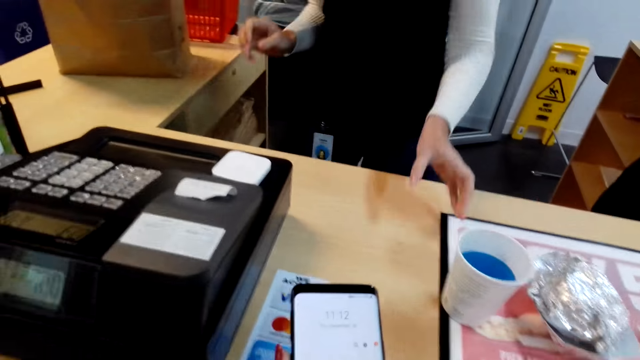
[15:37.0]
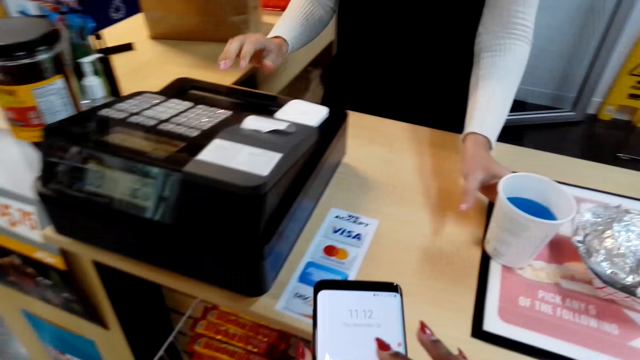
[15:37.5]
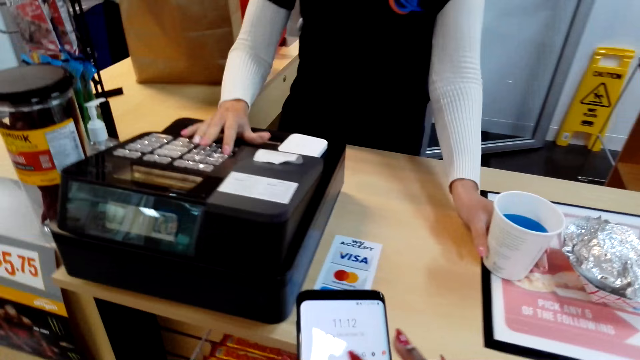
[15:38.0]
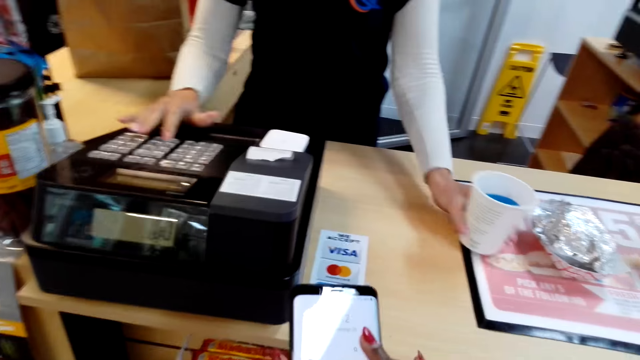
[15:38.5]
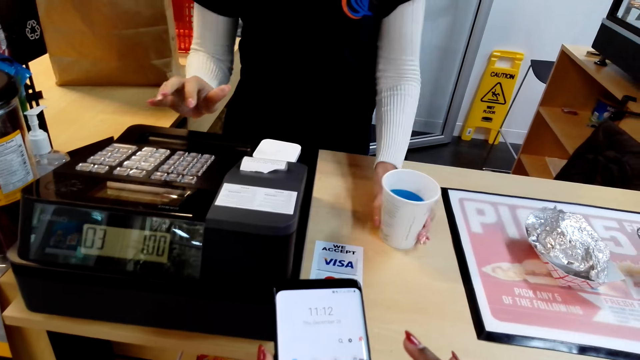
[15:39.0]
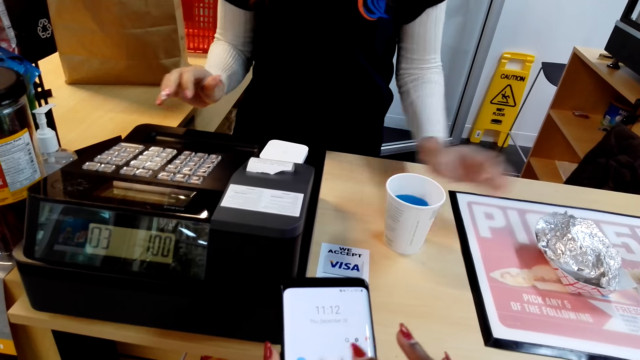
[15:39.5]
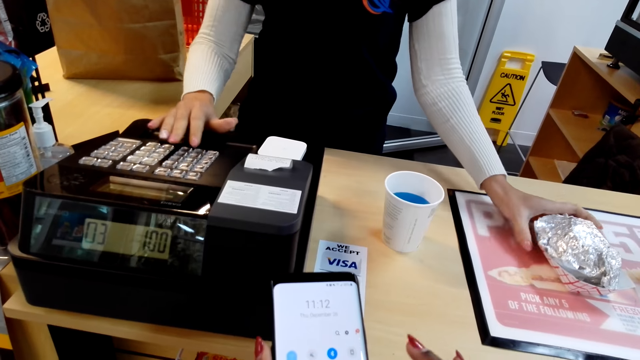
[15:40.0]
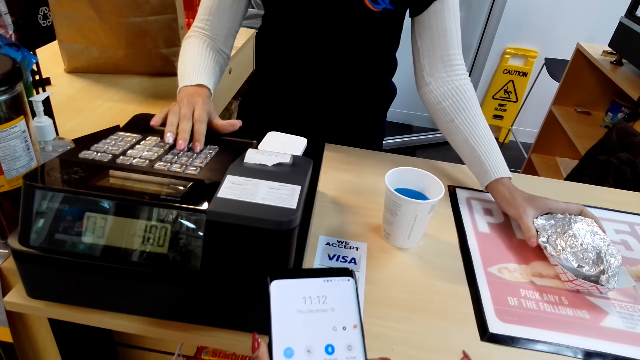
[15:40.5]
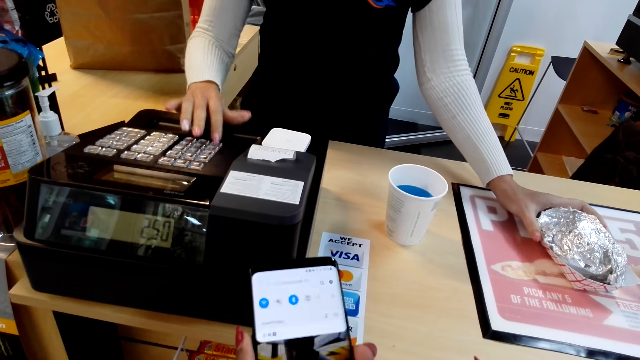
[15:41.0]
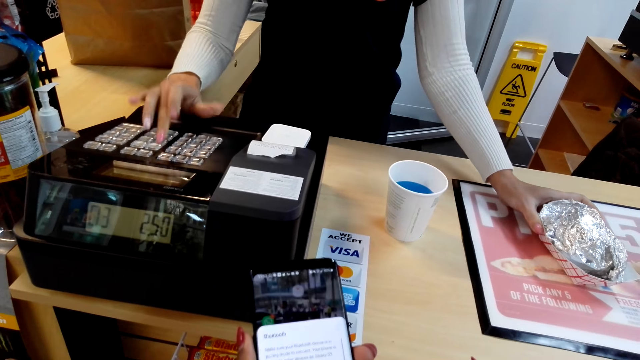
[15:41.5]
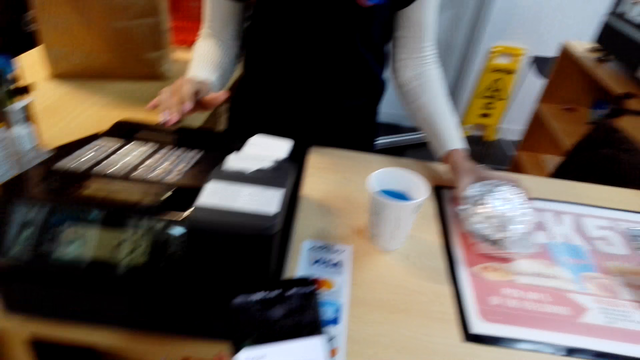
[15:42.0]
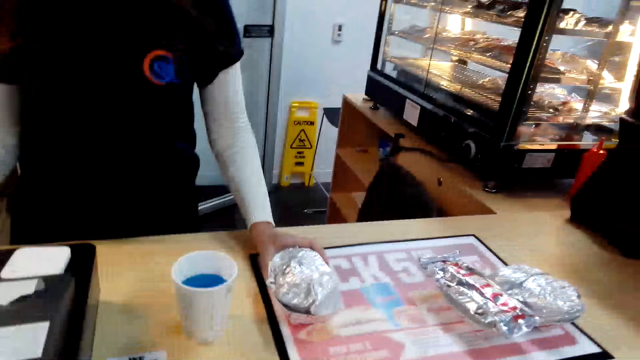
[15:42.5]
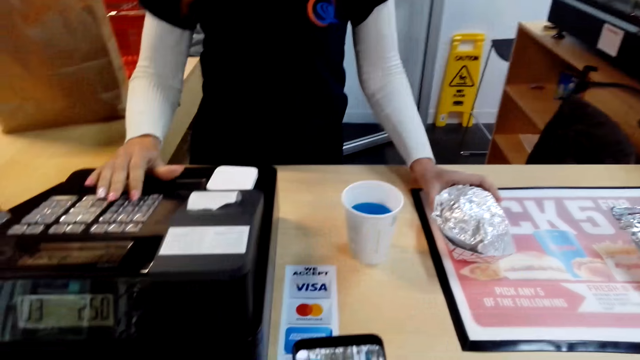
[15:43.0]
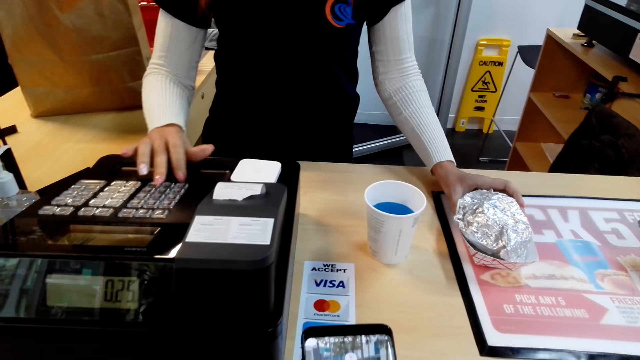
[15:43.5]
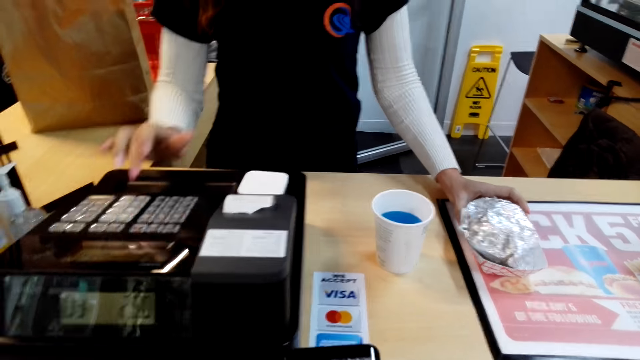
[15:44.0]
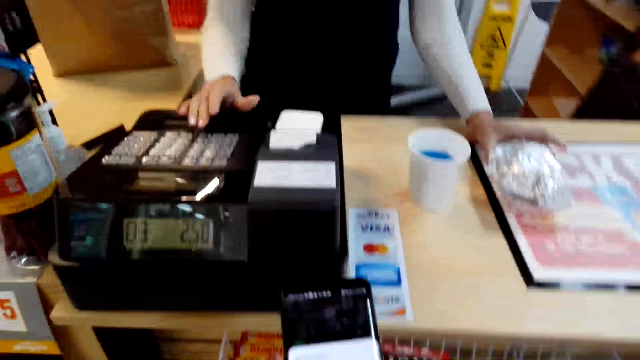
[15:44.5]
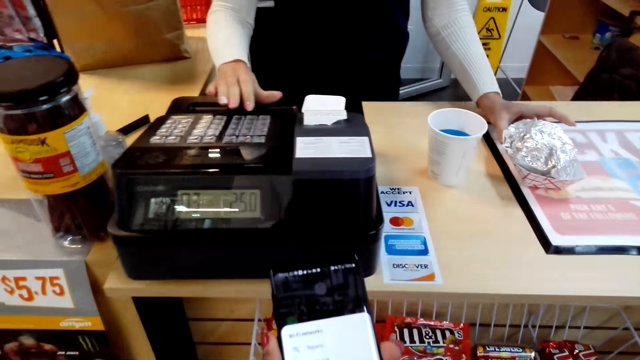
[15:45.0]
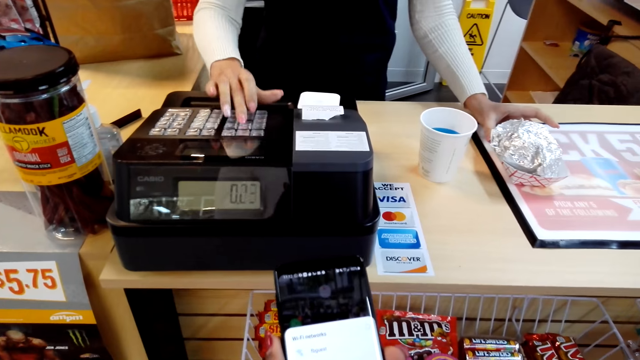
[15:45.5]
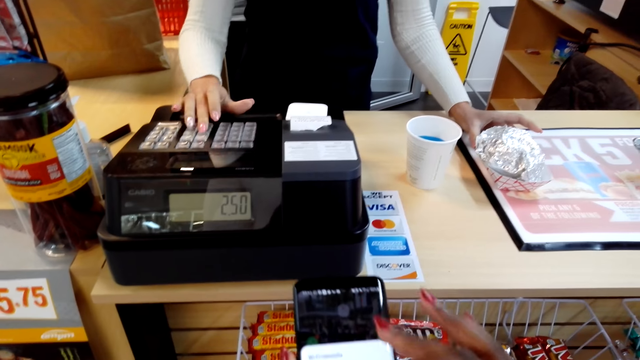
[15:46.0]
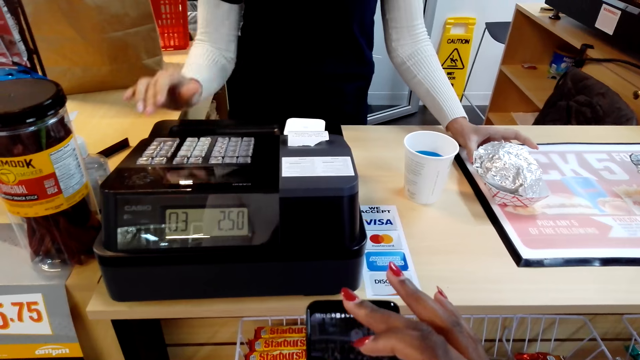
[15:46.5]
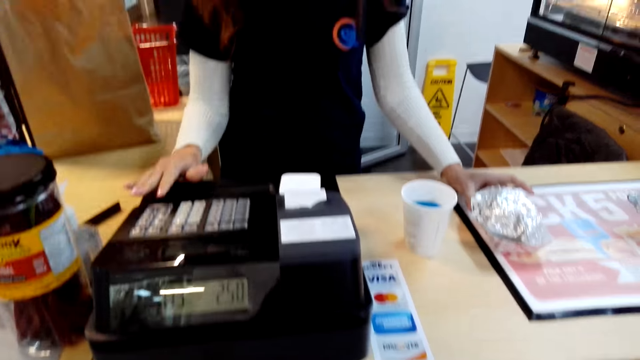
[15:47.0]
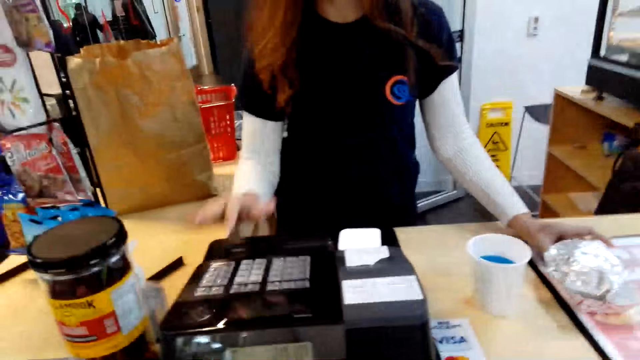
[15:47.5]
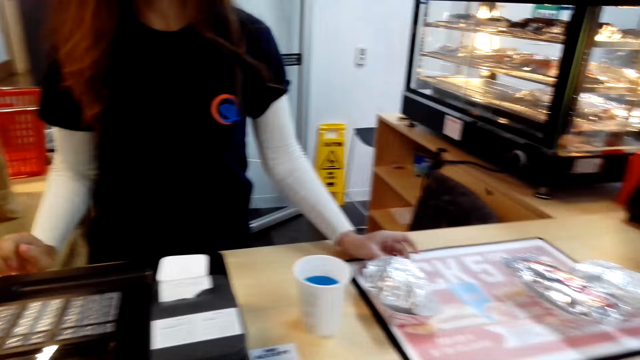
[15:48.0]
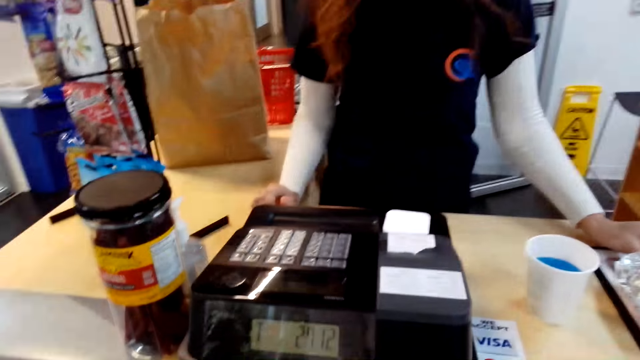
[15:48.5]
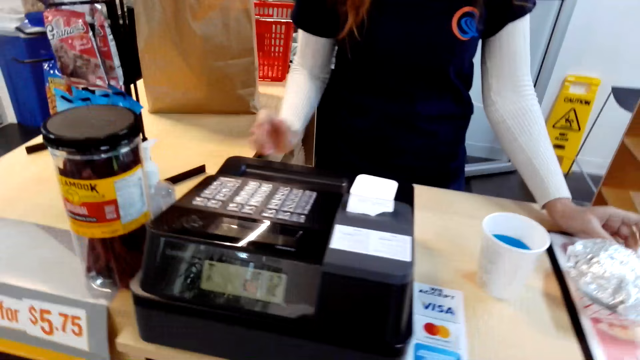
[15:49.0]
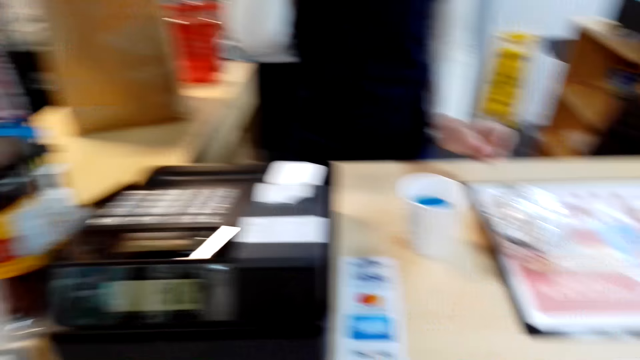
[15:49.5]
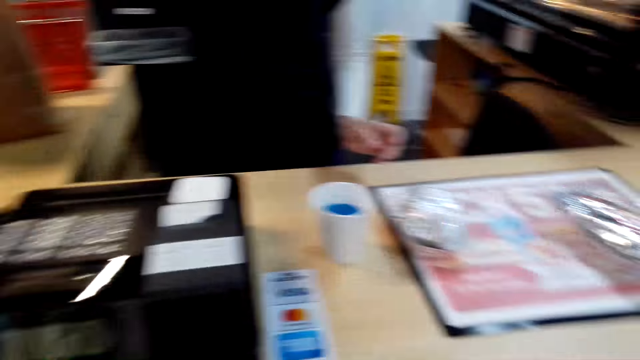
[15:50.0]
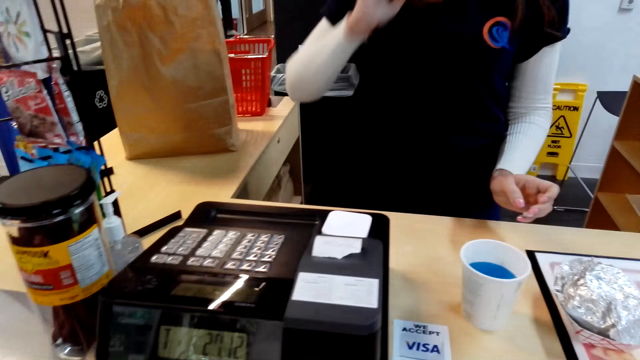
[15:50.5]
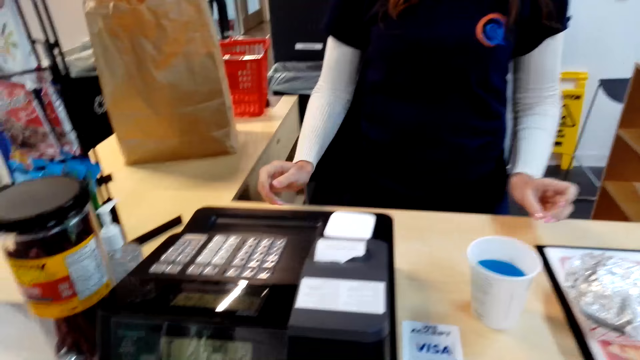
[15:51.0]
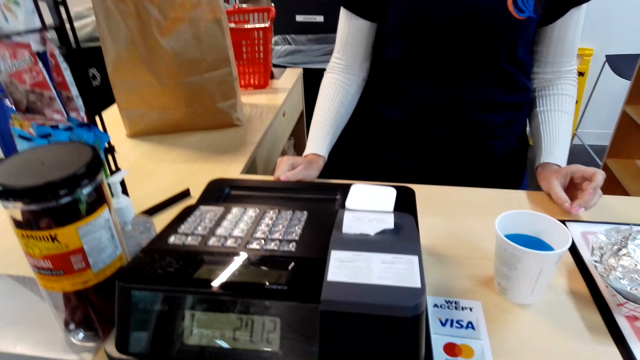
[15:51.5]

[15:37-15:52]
The camera wearer dials the phone. A cashier holds a cup of juice and presses a cash register. The cashier holds a plate and presses the cash register. The cashier presses it again. The camera wearer uses the phone and dialogues to the cashier.

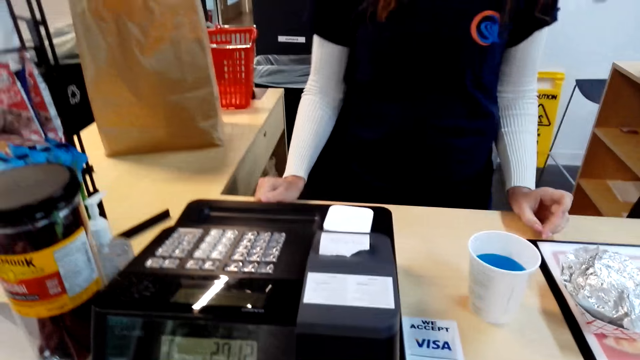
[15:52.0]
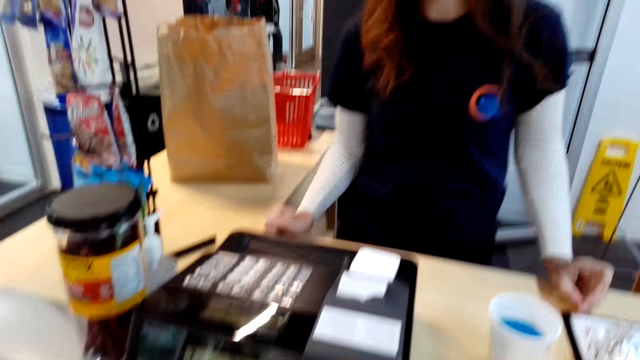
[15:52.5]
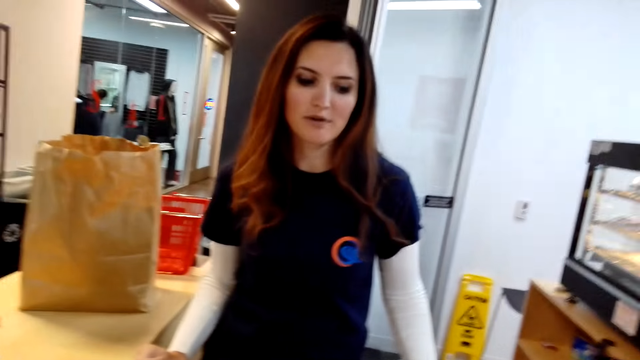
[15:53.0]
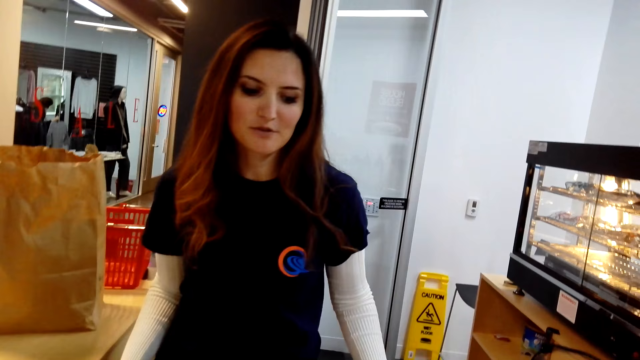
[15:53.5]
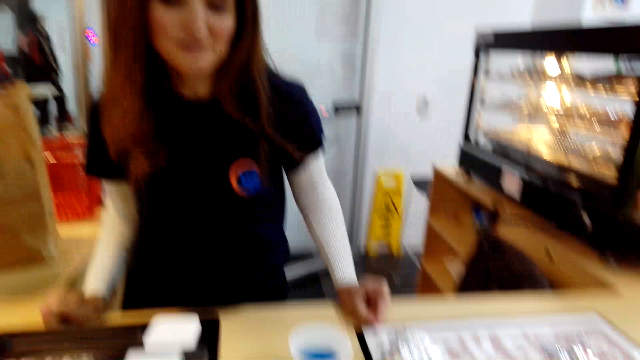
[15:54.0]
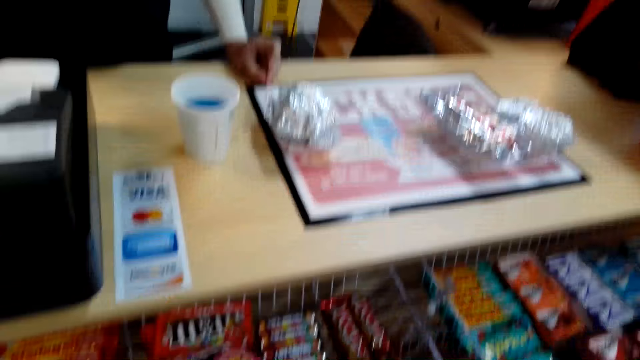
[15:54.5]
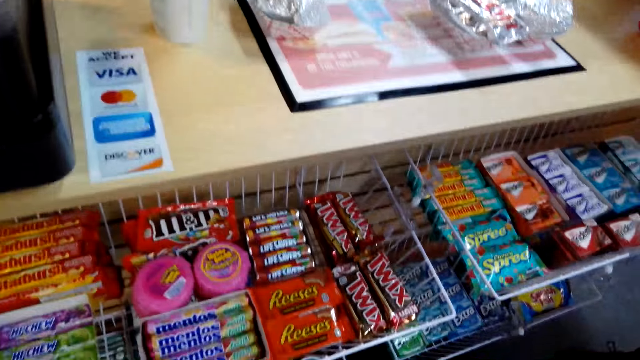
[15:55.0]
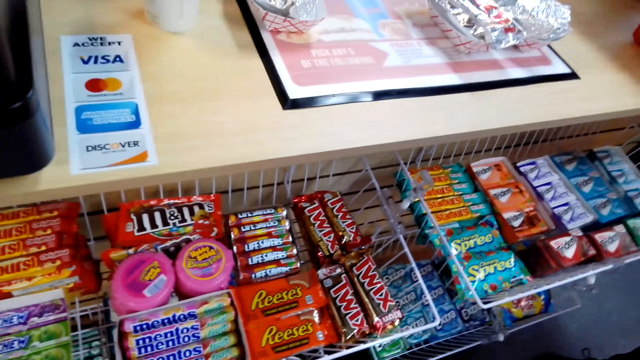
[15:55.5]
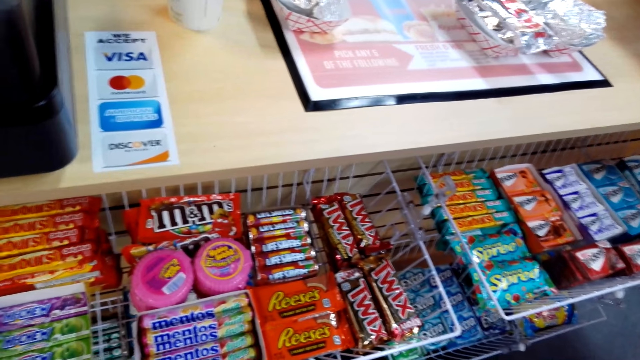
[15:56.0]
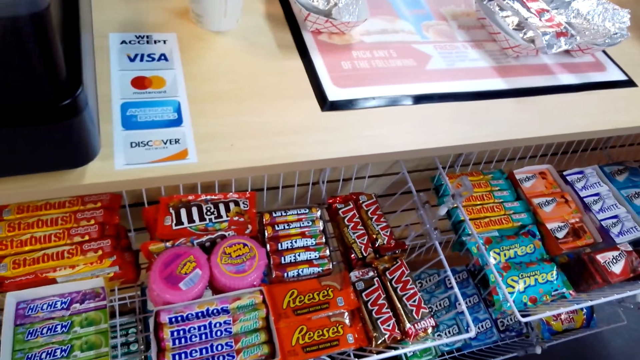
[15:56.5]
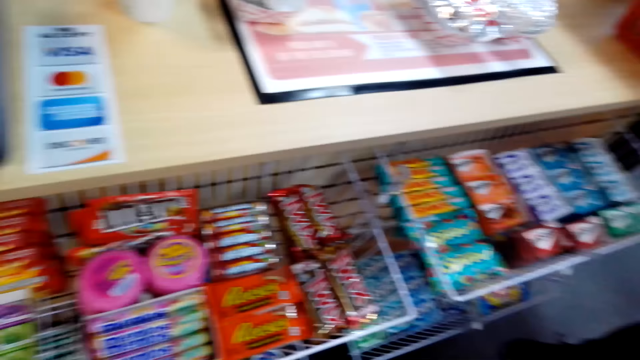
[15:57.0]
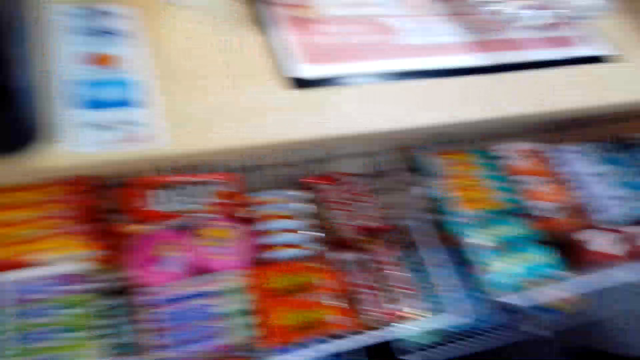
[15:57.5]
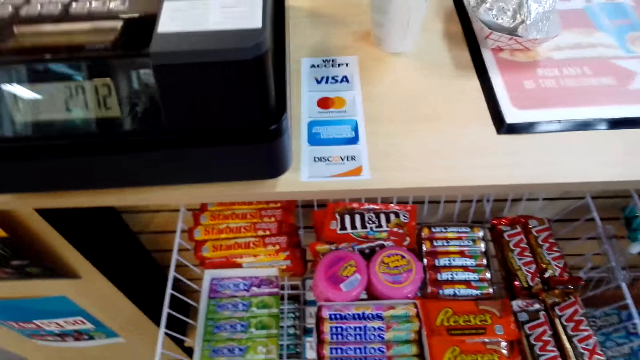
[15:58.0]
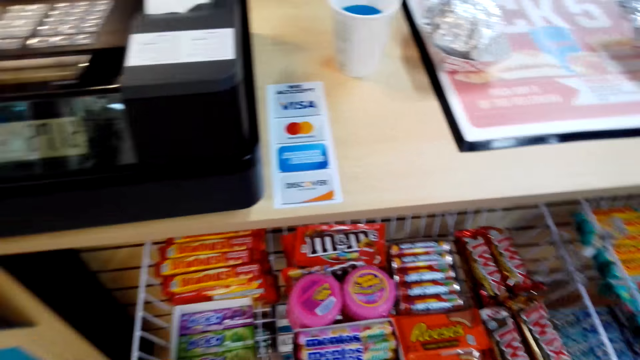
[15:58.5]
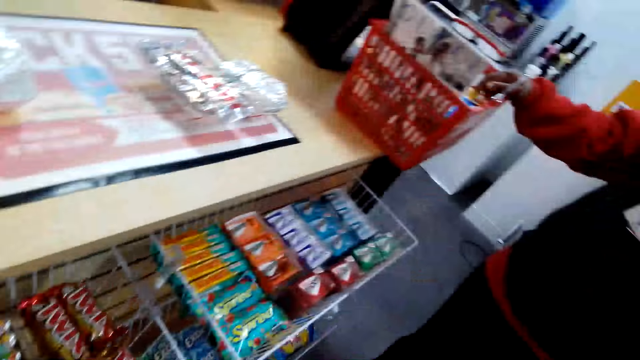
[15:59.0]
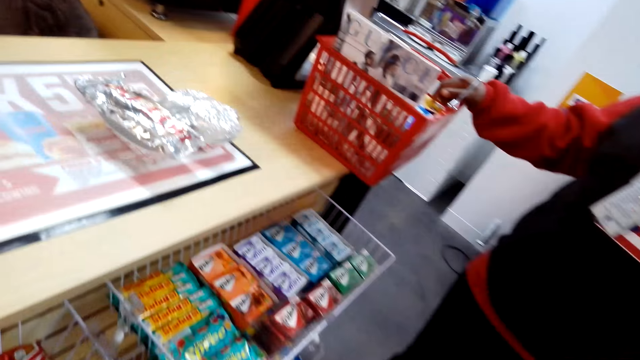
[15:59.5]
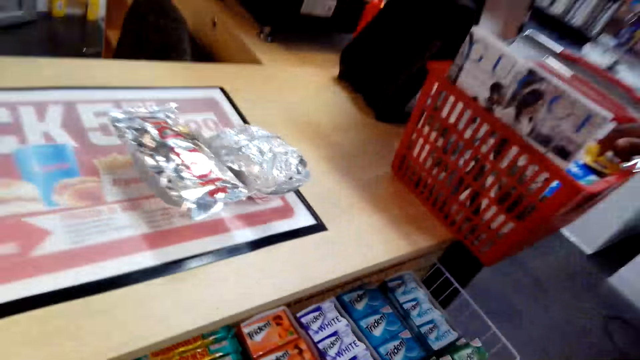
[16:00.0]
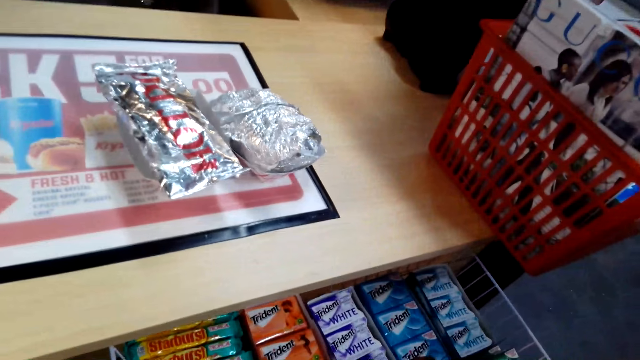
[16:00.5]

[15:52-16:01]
The camera wearer looks at the shelf.
